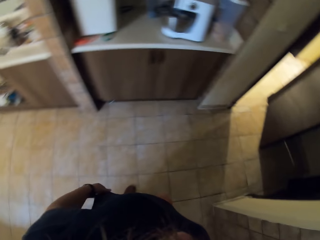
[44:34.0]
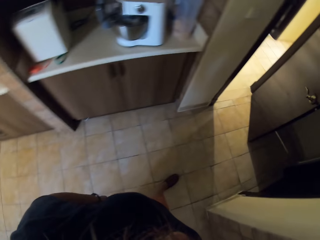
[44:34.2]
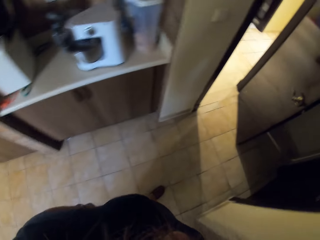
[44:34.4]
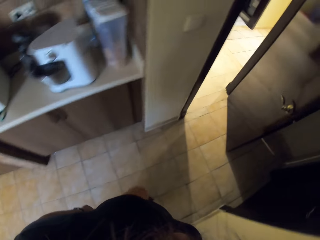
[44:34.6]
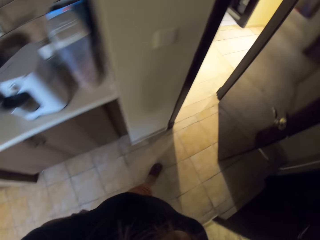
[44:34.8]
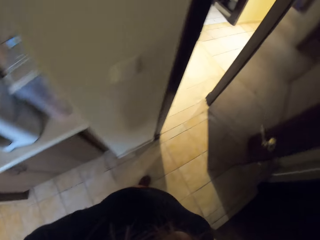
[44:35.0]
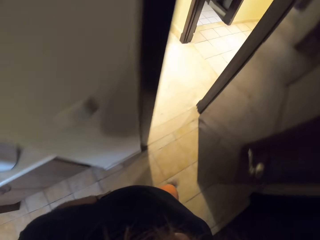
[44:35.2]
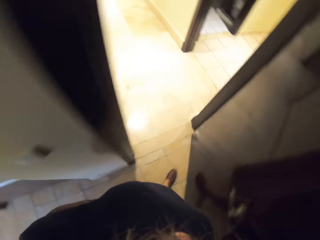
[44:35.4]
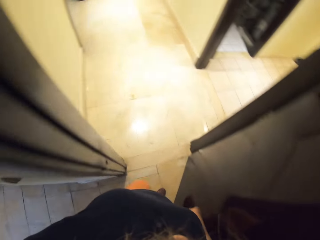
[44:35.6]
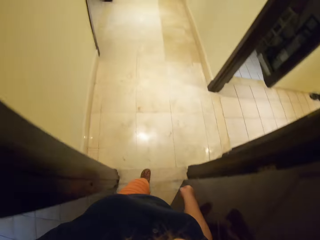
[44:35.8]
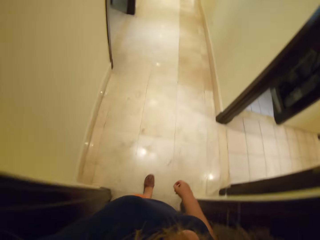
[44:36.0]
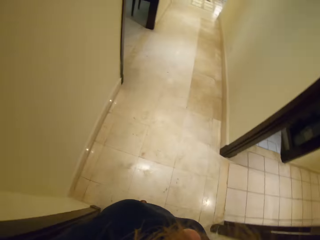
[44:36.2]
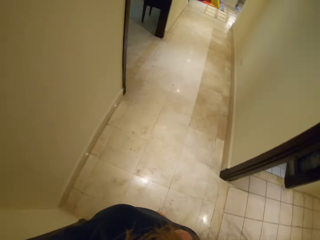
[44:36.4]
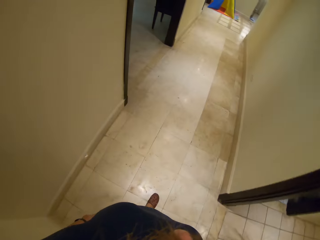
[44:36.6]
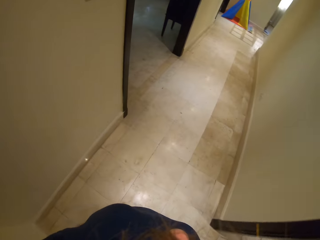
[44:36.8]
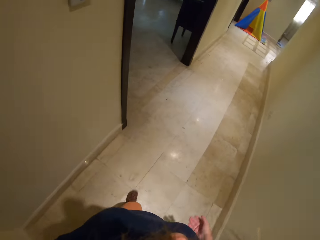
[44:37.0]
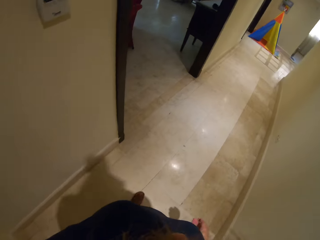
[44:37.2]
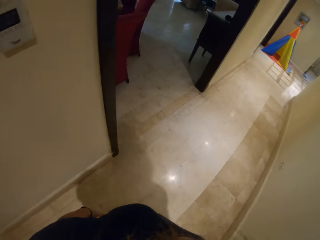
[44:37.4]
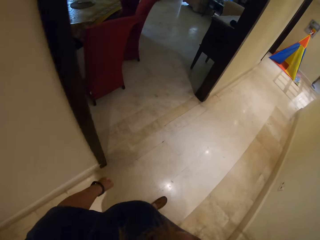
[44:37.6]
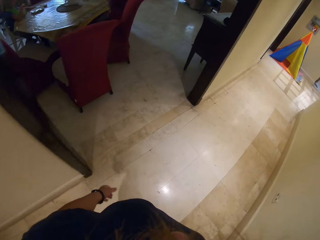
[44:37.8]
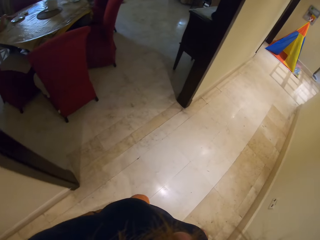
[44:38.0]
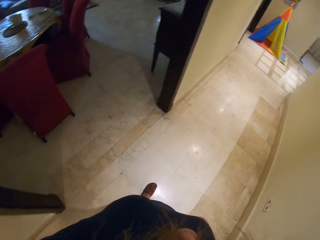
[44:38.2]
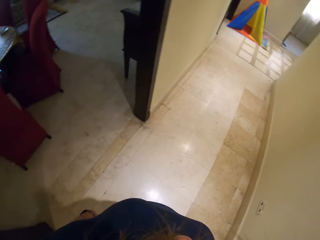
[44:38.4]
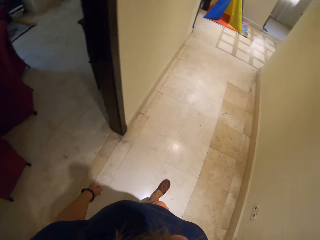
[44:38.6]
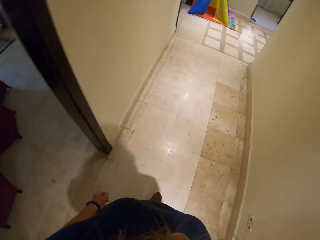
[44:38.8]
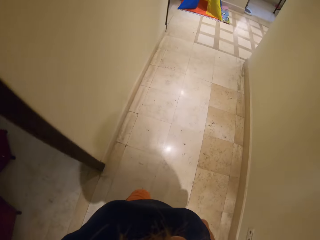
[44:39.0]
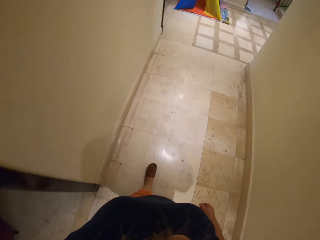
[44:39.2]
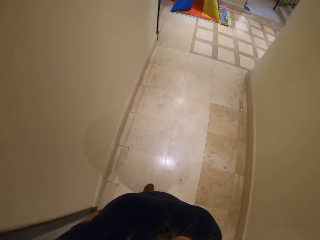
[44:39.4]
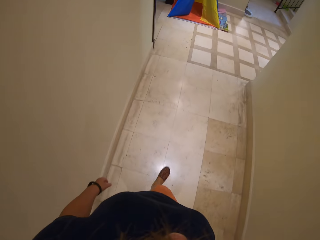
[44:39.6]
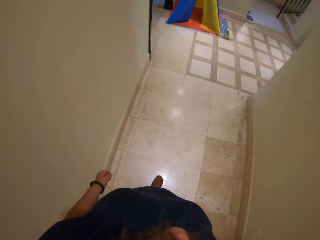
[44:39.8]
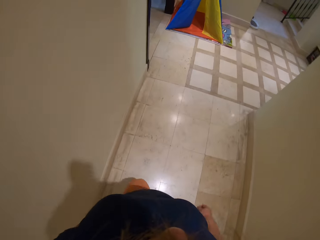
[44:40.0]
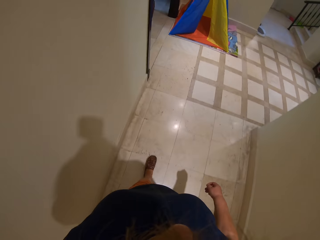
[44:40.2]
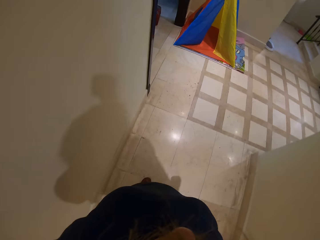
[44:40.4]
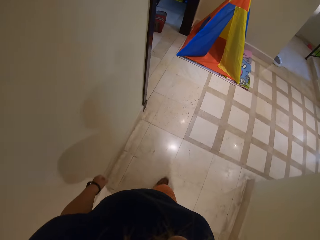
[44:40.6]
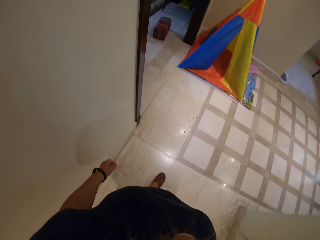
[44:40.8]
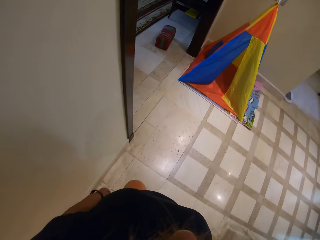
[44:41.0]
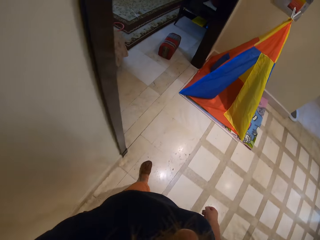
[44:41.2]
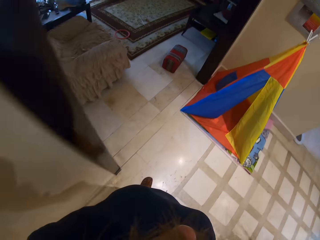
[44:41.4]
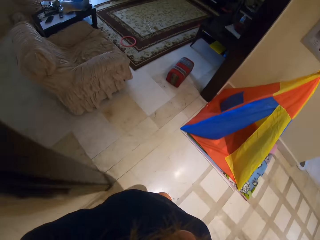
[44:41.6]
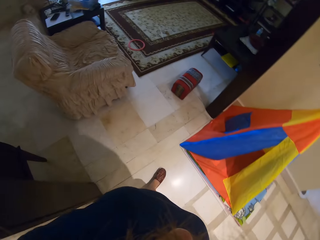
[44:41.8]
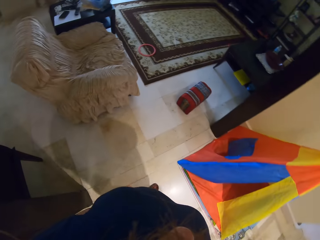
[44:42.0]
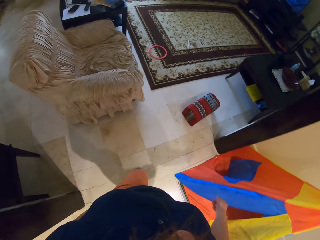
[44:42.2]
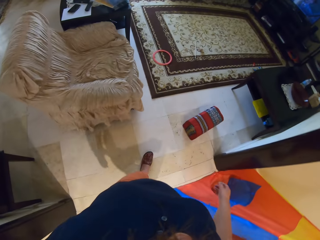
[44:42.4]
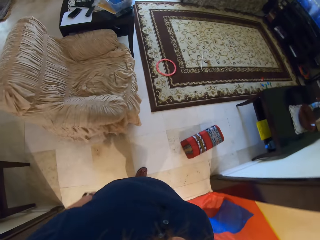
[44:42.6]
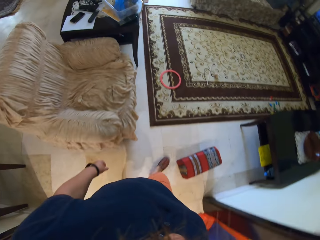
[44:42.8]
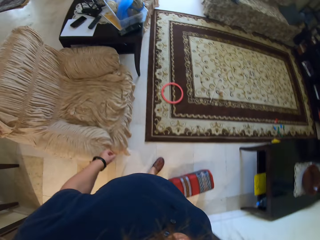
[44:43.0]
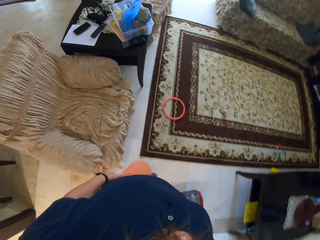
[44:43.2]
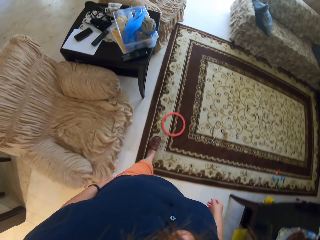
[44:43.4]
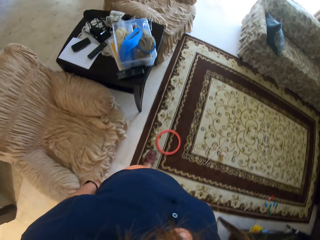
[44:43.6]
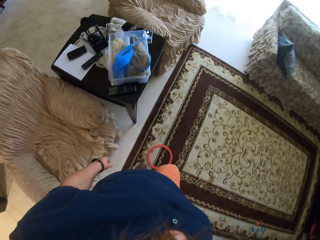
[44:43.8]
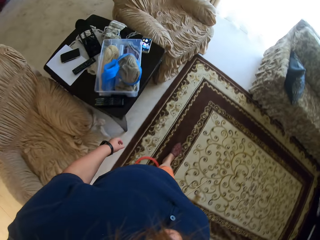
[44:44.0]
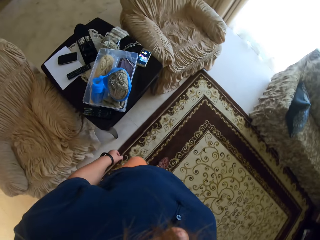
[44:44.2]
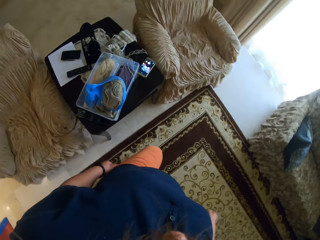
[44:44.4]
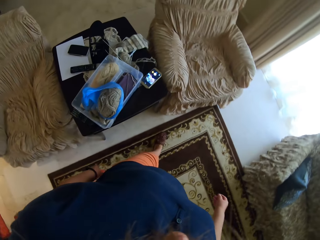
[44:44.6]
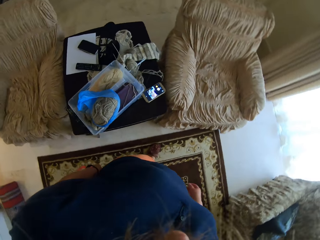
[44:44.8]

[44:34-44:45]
The camera wearer walks around.

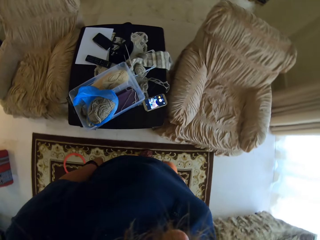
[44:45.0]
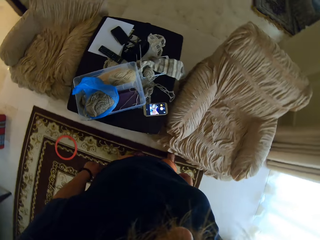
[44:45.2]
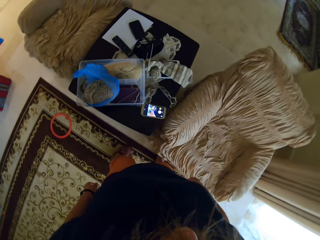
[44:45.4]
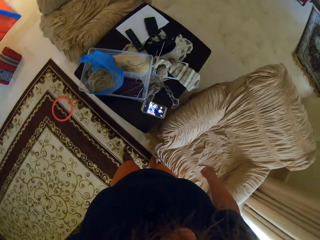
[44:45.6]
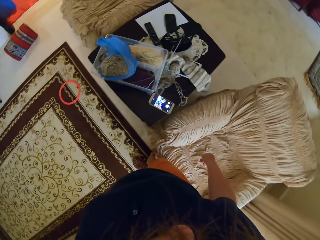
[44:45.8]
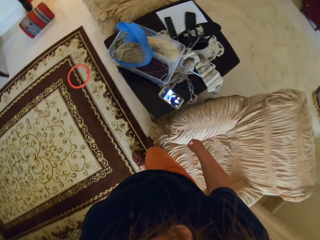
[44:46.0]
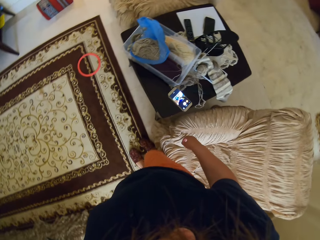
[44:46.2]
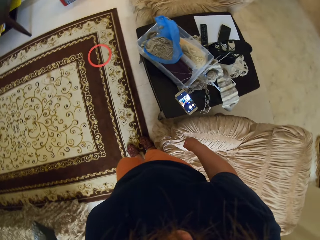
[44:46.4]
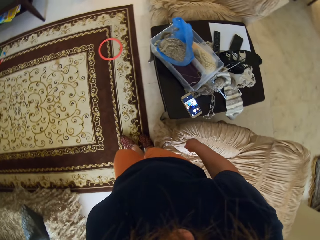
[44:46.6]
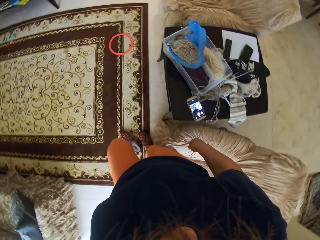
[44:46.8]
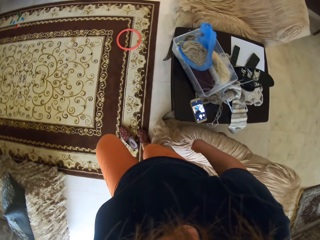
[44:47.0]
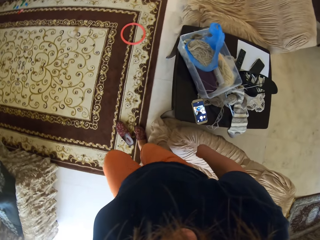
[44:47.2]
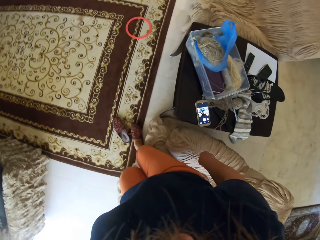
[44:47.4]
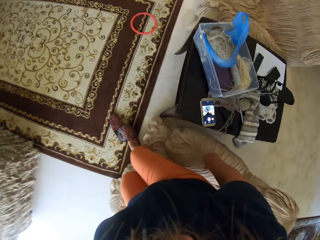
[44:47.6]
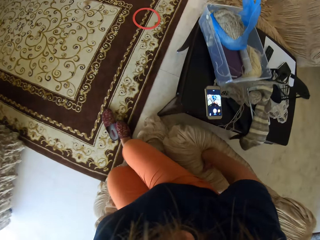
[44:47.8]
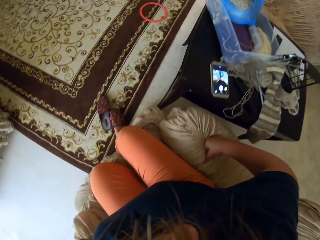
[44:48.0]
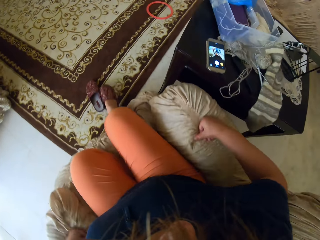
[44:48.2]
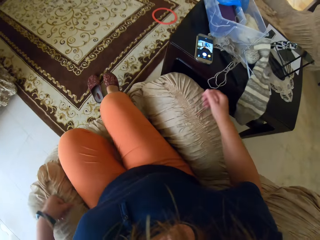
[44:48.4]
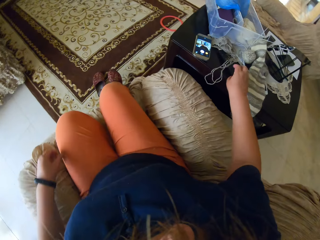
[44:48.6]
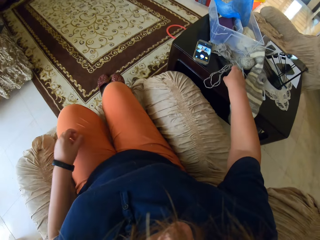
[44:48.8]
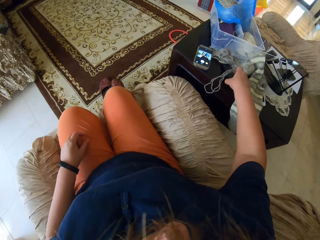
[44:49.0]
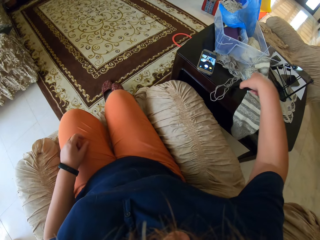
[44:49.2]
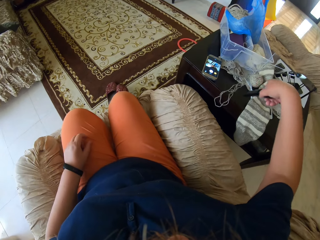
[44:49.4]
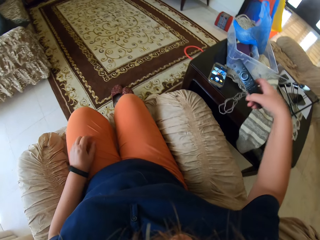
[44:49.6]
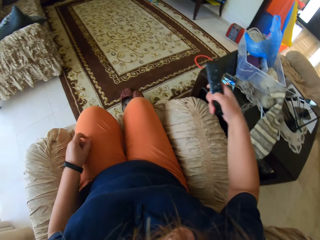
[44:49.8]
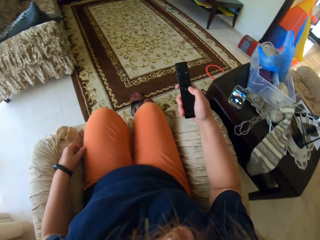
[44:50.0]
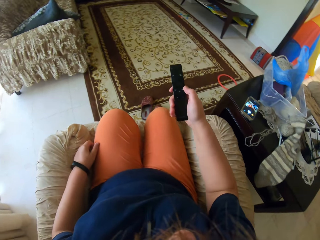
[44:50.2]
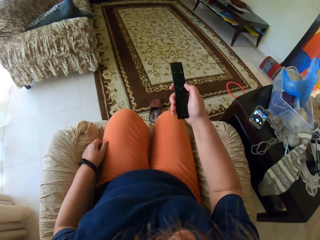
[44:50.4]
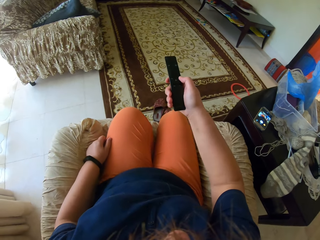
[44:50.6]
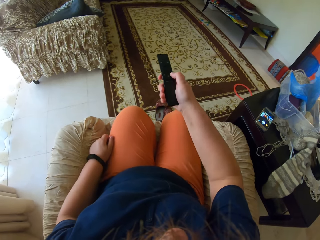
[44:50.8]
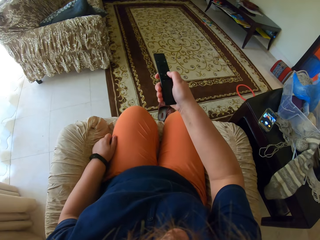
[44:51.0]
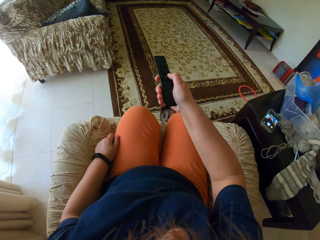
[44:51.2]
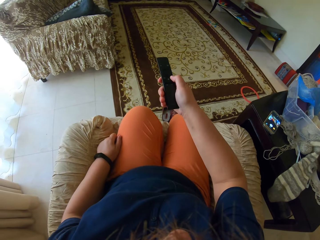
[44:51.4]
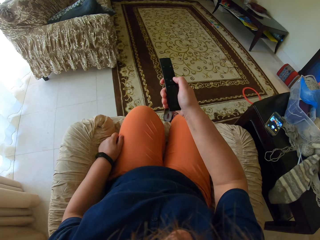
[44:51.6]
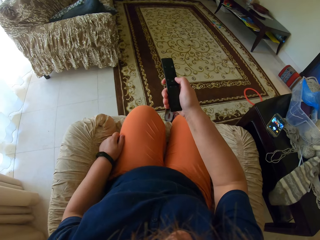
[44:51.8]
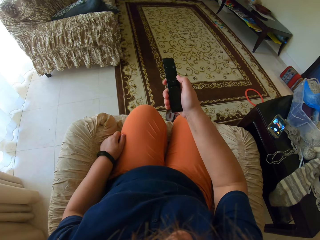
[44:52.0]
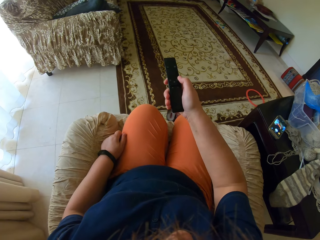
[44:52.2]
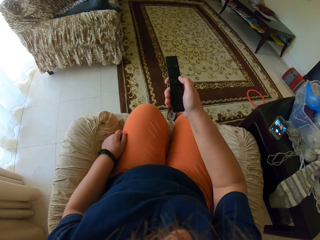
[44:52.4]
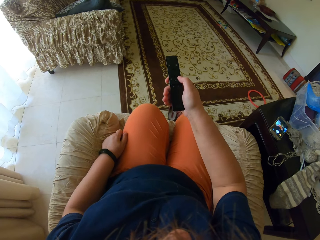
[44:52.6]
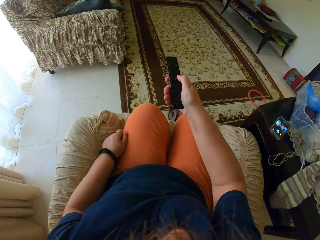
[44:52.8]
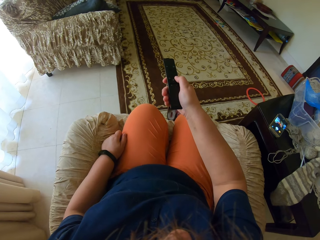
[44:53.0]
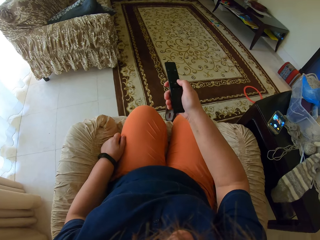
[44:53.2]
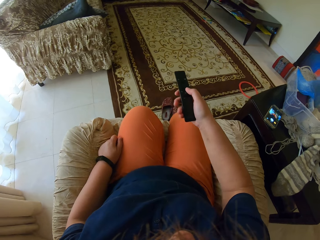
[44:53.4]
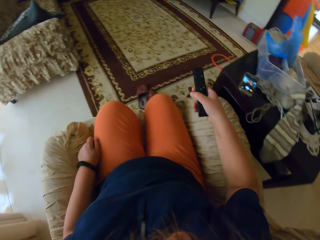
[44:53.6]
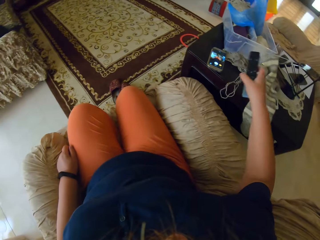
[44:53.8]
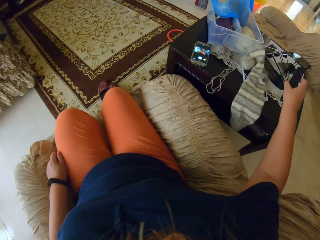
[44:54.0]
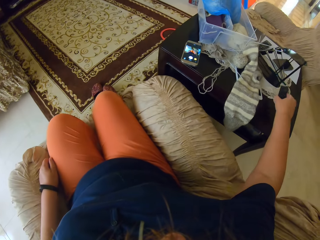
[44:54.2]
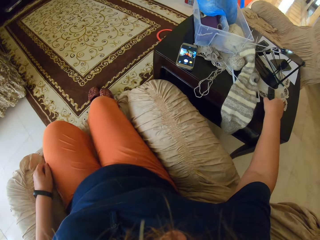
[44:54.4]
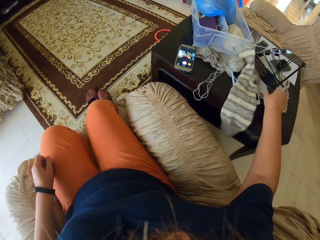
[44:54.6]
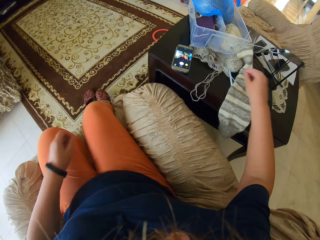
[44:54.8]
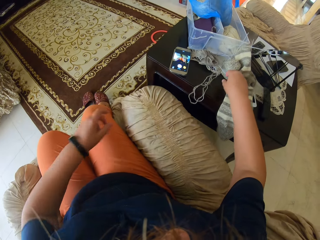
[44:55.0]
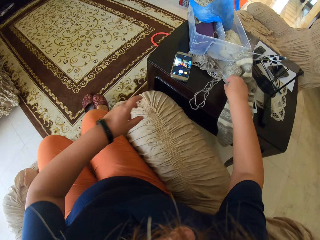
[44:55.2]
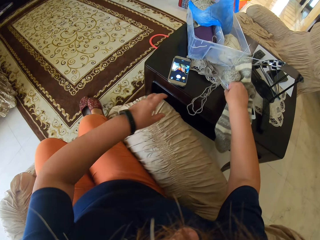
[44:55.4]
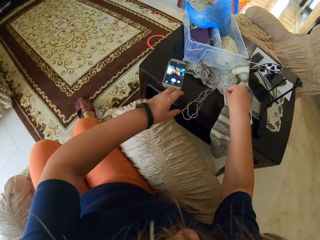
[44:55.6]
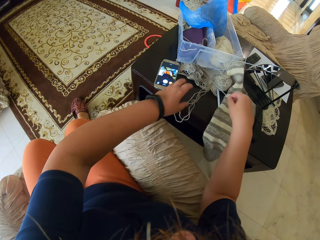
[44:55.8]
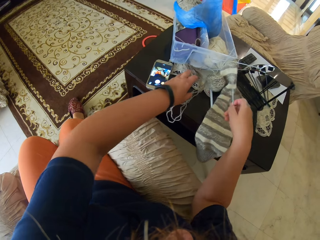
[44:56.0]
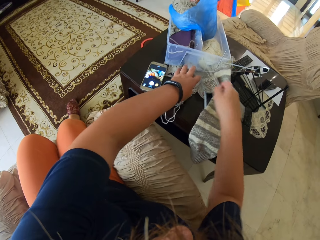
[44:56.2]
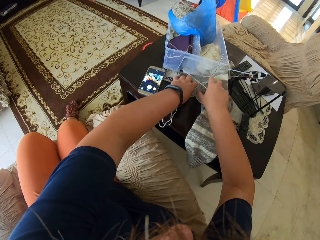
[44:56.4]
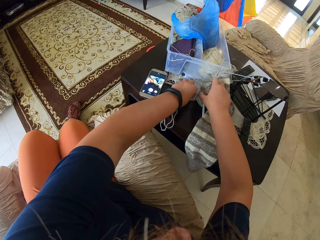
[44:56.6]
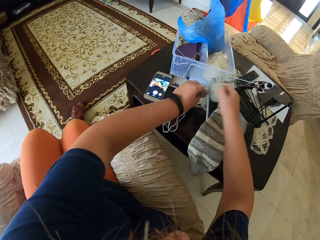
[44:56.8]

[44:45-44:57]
The camera wearer sits on the couch or chair. They pick up the remote. They change the TV station. They control the remote. They put the remote on the table. They pick up the crochets.
